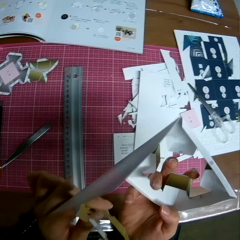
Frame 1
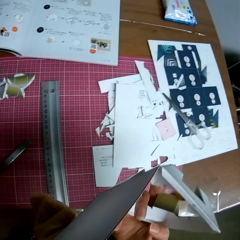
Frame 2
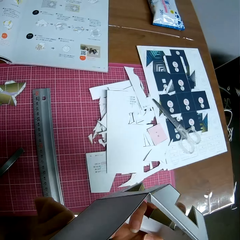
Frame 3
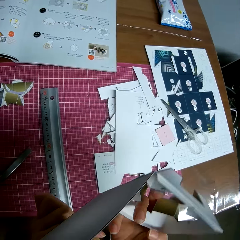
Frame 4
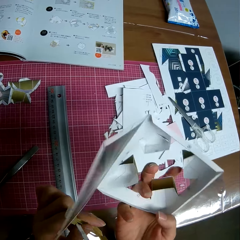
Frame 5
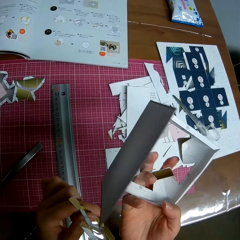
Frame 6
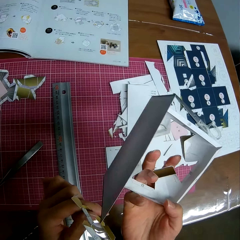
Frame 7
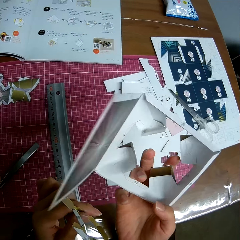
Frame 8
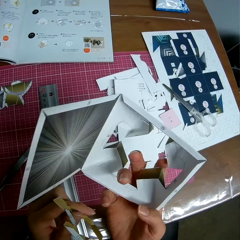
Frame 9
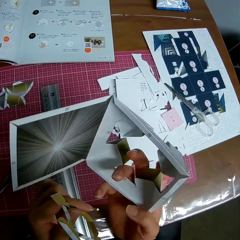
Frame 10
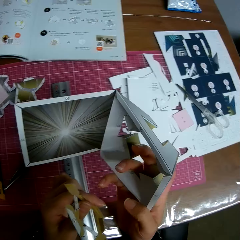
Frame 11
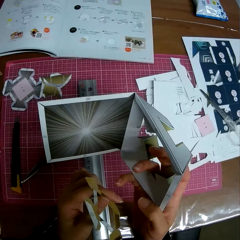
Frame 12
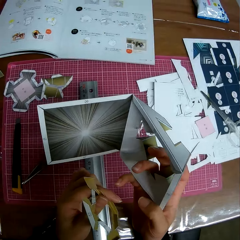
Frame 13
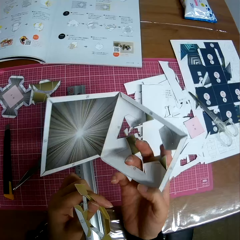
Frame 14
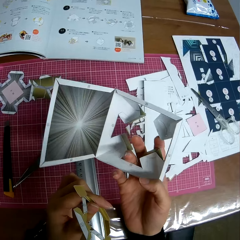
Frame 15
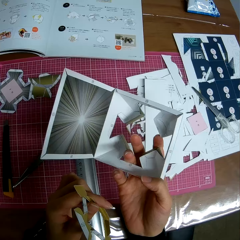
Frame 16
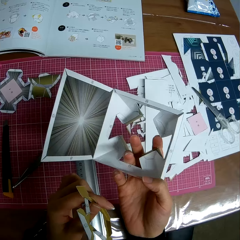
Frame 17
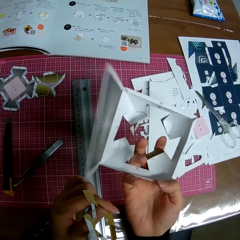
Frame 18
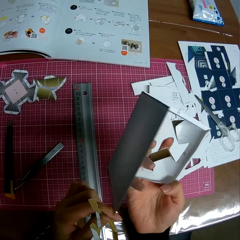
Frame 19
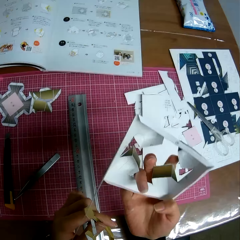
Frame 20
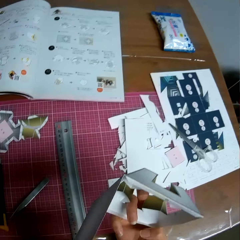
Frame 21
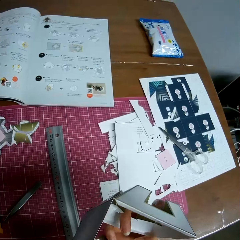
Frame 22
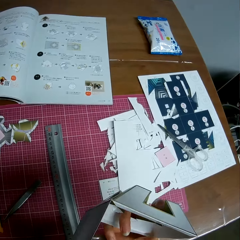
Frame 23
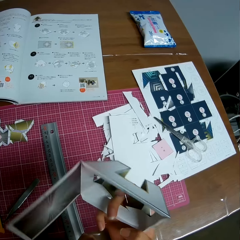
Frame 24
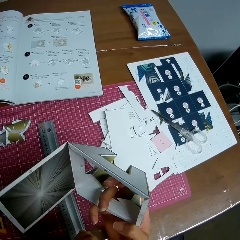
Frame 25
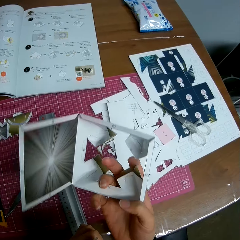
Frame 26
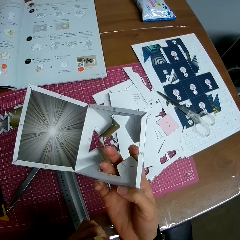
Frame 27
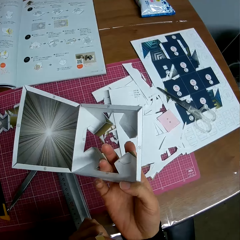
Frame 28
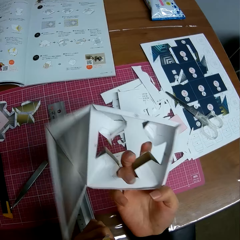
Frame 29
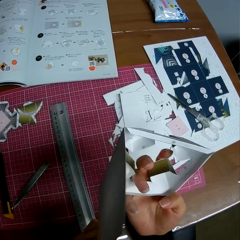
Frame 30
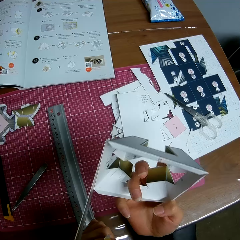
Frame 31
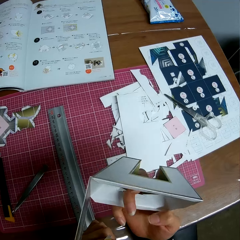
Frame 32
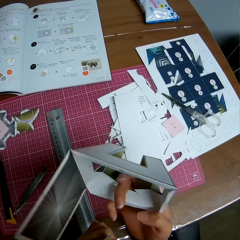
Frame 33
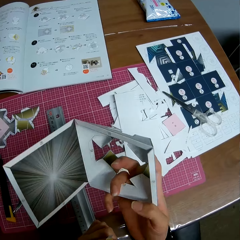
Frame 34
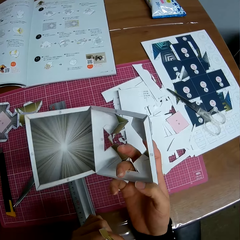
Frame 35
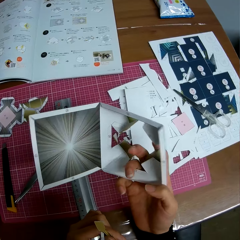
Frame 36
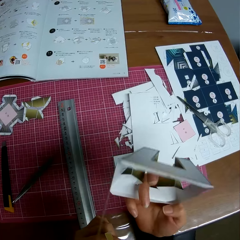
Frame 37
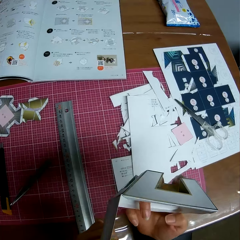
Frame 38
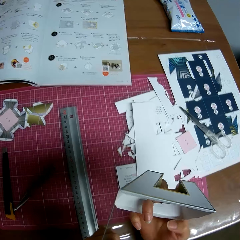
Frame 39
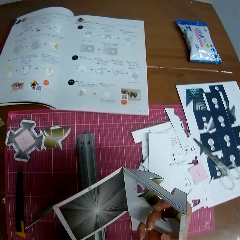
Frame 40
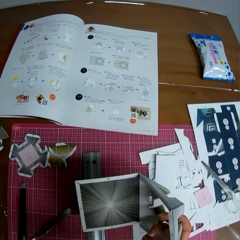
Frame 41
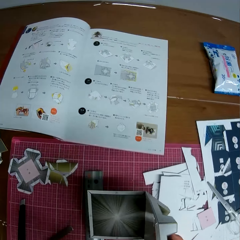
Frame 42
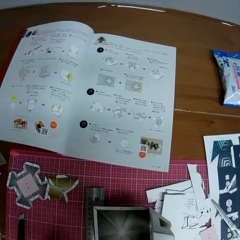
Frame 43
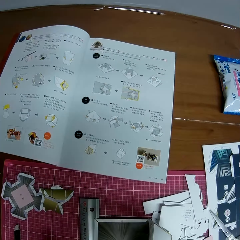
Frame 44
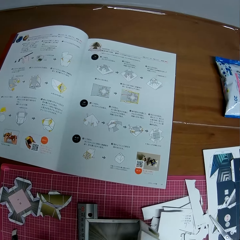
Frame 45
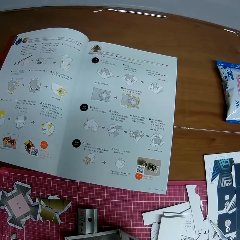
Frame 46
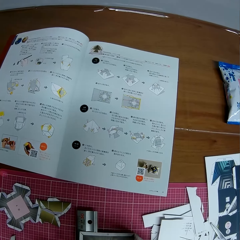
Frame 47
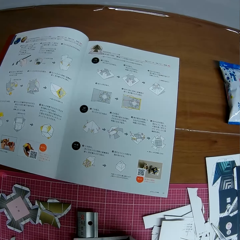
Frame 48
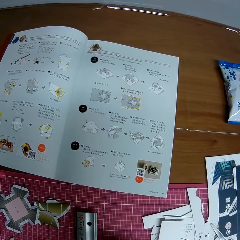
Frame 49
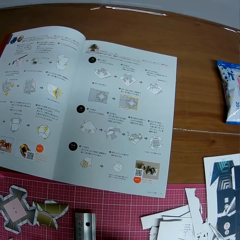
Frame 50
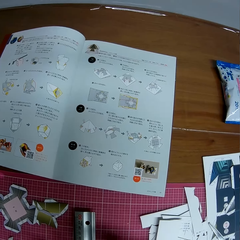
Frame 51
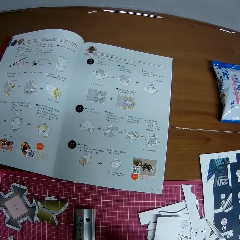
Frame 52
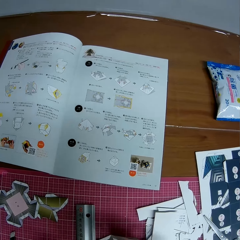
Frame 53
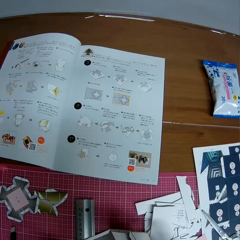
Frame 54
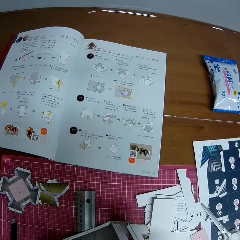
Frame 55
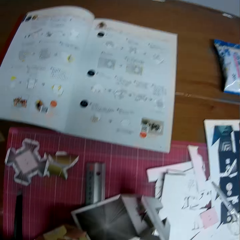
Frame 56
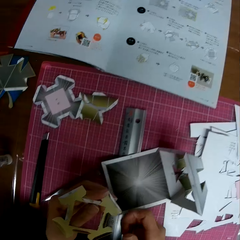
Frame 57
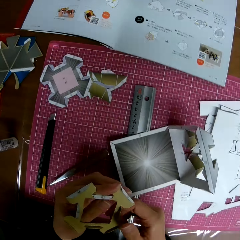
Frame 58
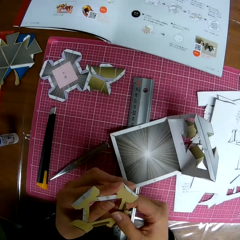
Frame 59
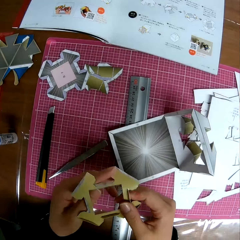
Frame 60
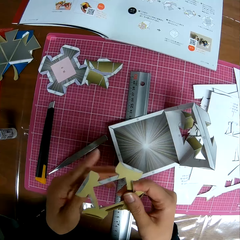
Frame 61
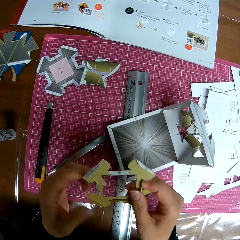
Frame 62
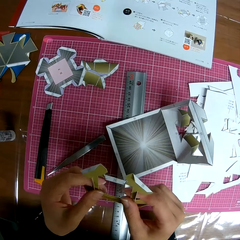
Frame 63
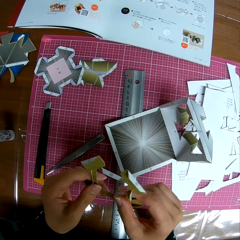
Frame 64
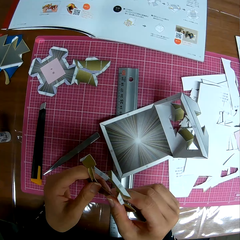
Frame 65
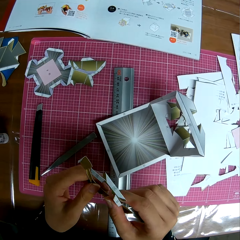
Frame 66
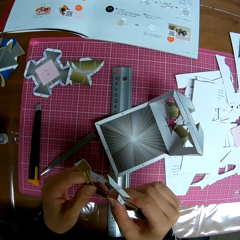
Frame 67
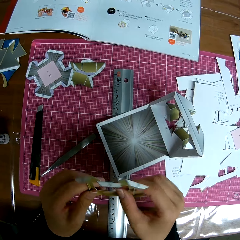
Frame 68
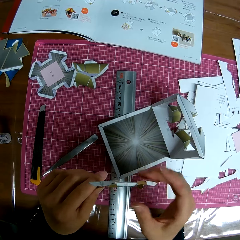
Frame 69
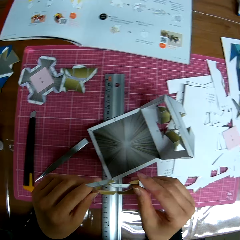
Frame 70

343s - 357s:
The camera wearer looks at the model. They look at the textbook on the table. They put down the model. They check the edges of the paper craft.

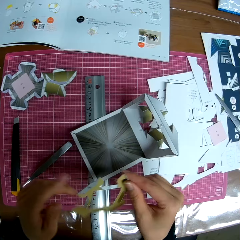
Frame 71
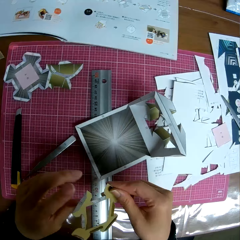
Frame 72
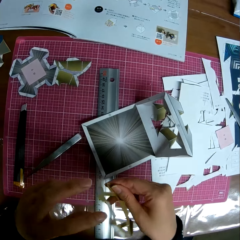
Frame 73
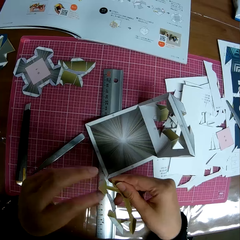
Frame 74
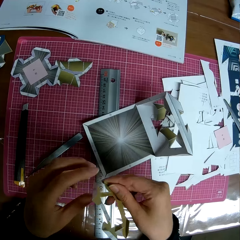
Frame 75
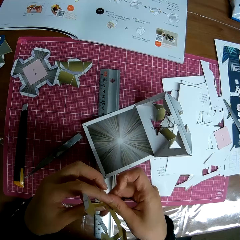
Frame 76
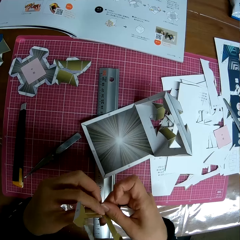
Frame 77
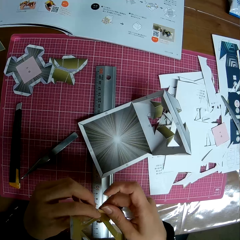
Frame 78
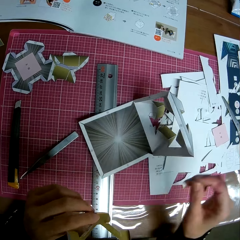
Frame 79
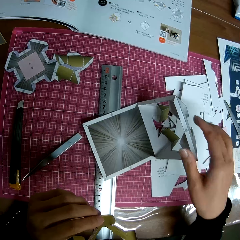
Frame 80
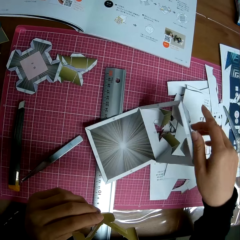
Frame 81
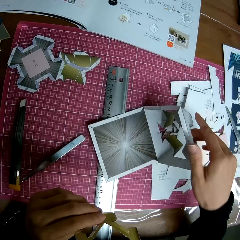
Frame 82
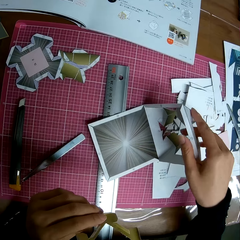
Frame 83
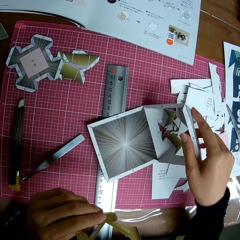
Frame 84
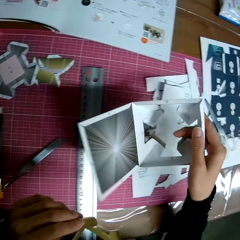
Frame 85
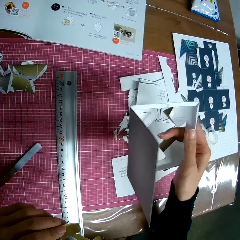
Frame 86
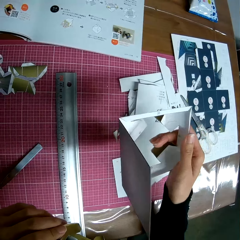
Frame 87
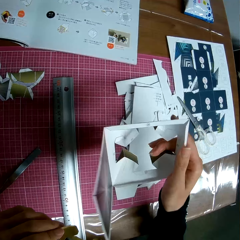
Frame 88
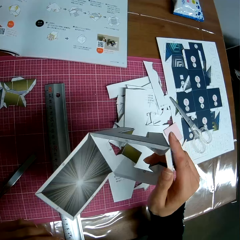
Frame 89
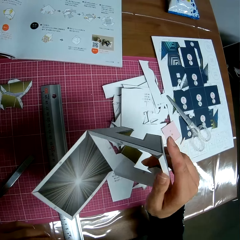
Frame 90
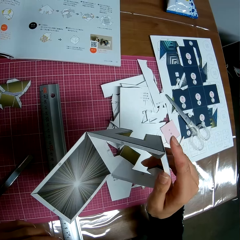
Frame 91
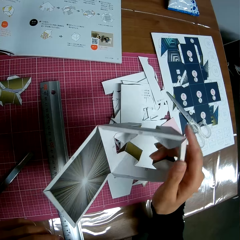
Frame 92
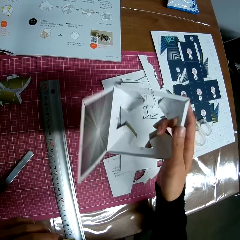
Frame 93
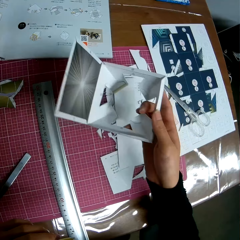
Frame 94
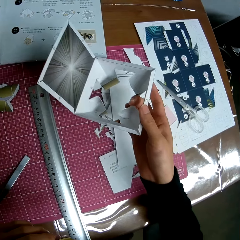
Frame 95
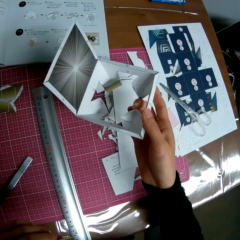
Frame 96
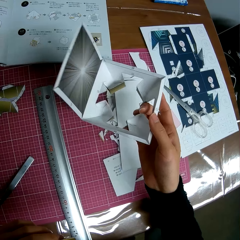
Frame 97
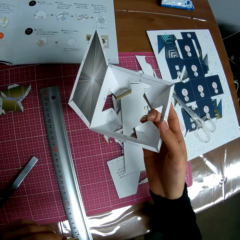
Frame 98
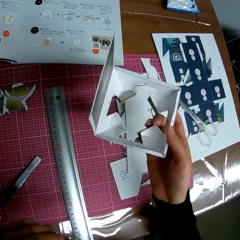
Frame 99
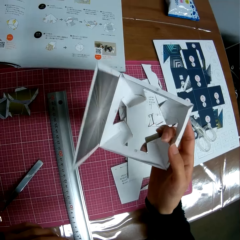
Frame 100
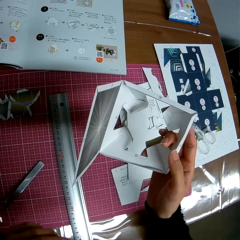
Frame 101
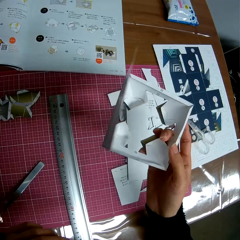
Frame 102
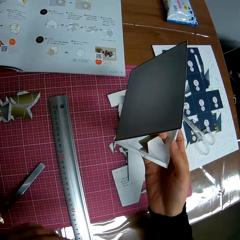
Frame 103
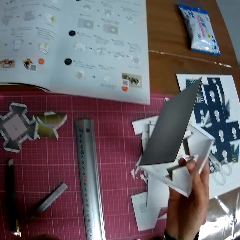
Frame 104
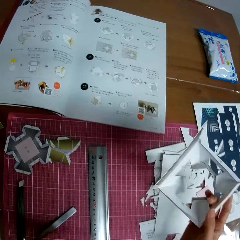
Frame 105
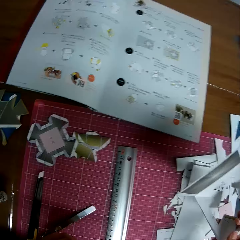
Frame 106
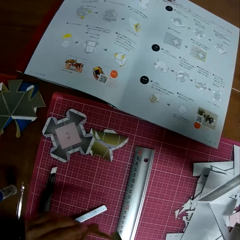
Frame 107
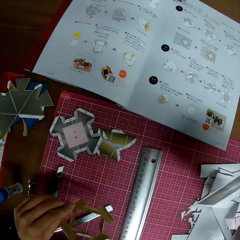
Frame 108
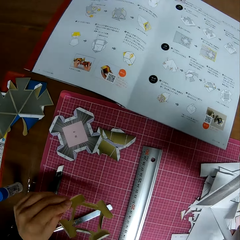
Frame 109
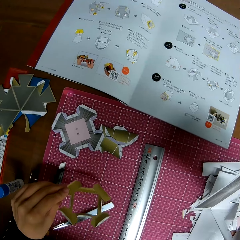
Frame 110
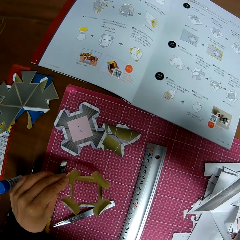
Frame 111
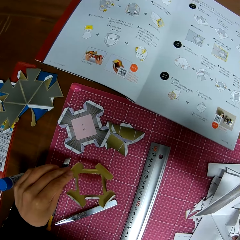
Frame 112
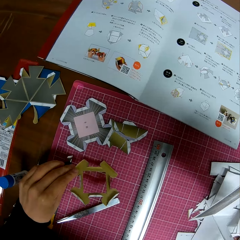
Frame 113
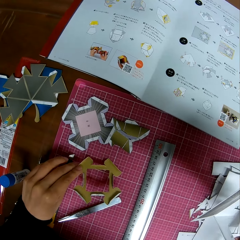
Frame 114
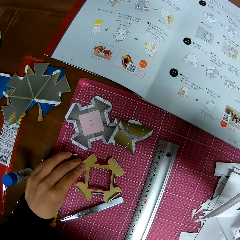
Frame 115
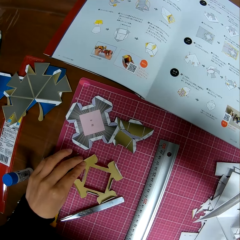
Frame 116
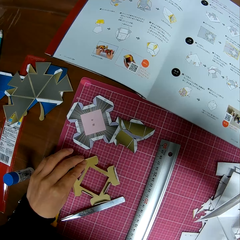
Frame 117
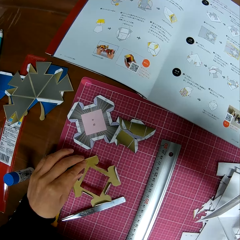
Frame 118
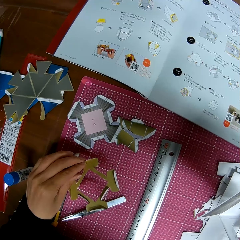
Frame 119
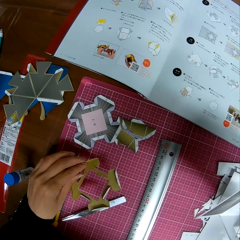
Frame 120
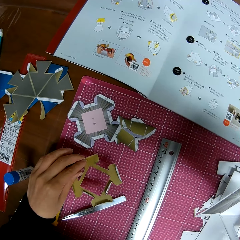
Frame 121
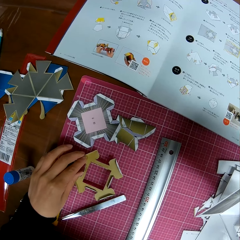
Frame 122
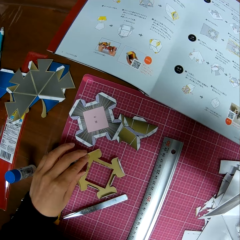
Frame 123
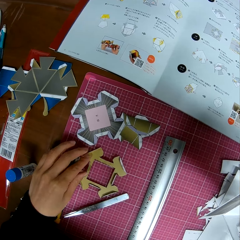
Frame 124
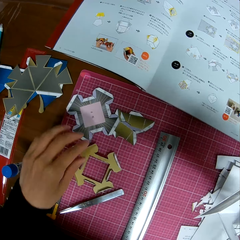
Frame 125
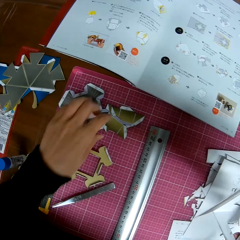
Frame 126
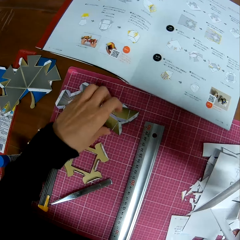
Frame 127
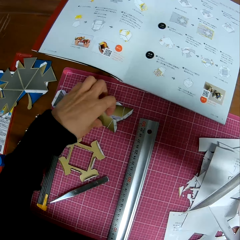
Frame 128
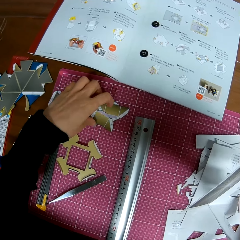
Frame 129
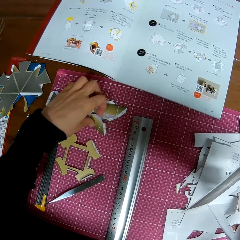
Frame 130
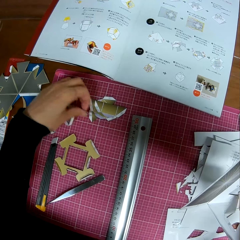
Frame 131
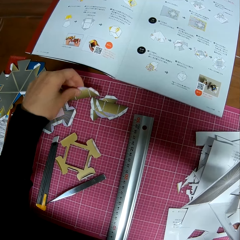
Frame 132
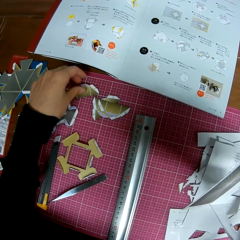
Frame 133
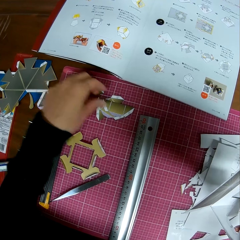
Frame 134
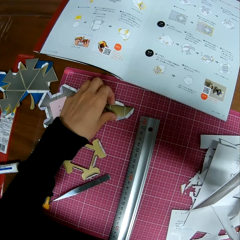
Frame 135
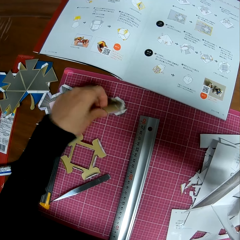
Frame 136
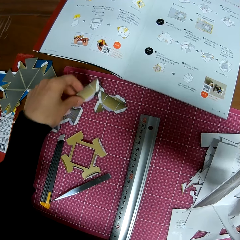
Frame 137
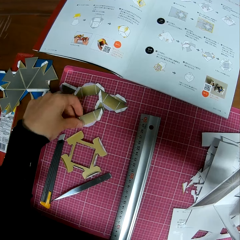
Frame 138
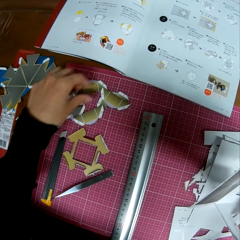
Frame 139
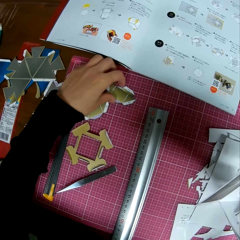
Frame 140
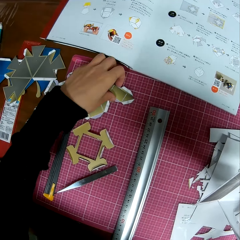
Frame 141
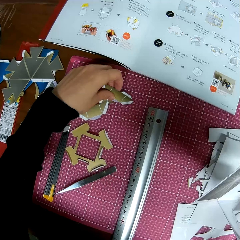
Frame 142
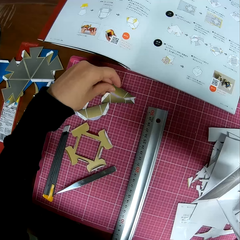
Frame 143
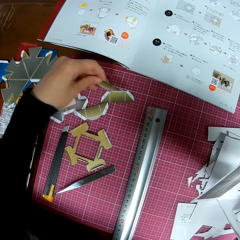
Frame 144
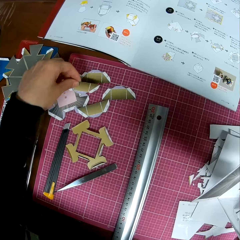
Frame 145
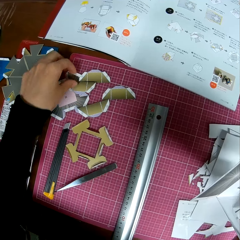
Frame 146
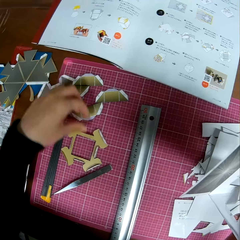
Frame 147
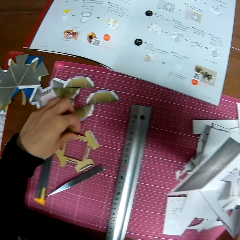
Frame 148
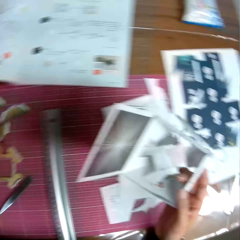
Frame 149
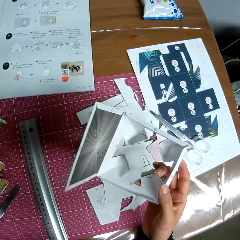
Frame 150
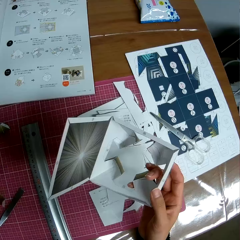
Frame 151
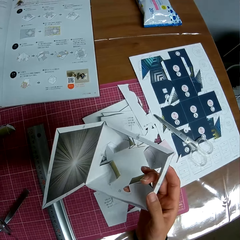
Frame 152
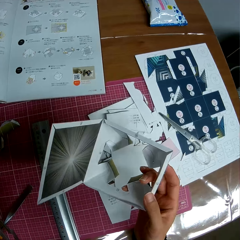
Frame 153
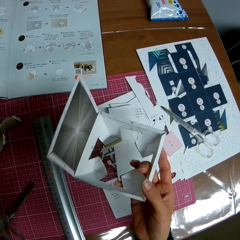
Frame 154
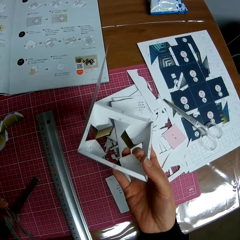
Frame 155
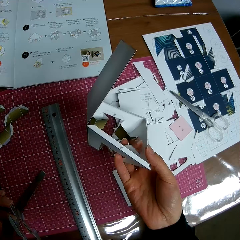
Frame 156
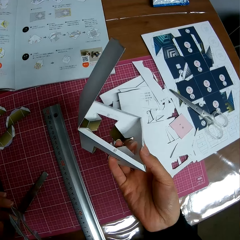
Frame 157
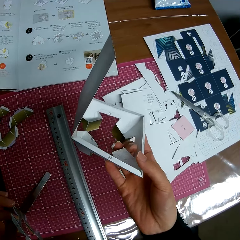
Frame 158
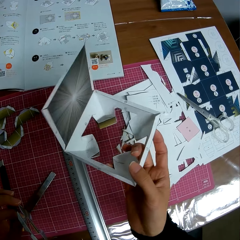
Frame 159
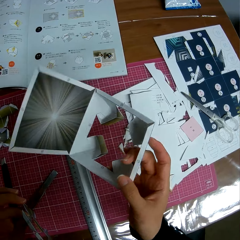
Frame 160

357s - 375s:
The camera wearer looks at the paper model. He picks up the paper craft from the table. He checks the edges of the paper craft in his right hand. He looks at the model. He looks at the paper craft in his left hand. He drops the paper craft in his left hand on the table. He unstacks some paper crafts on the table with his left hand. He takes the paper model, puts down the paper model, takes the paper model, puts down the paper model, takes the paper model and puts down the paper model. He looks at the paper craft in his right hand. He takes the paper model.
